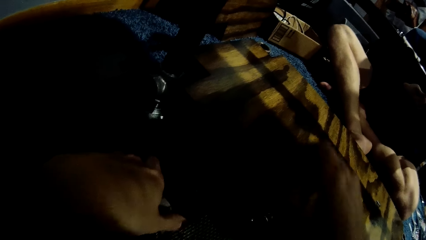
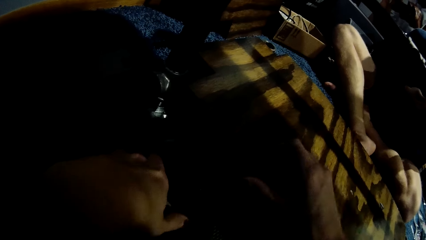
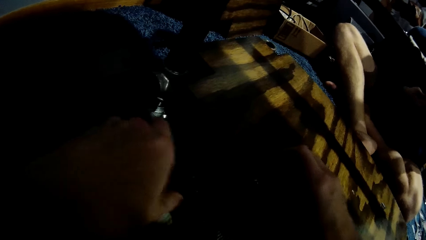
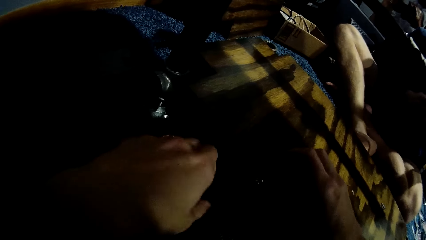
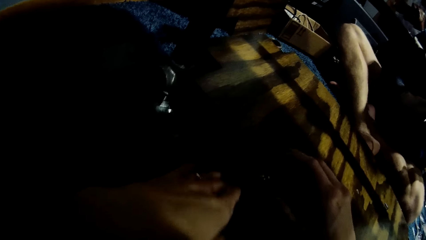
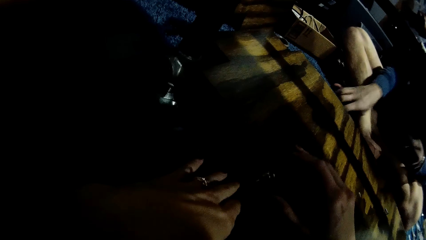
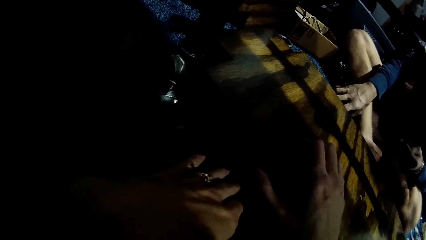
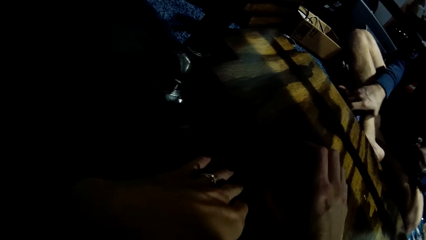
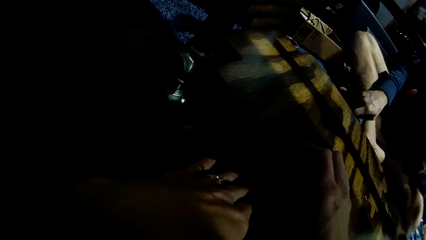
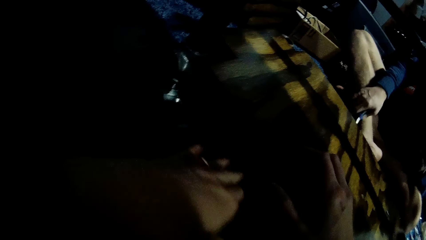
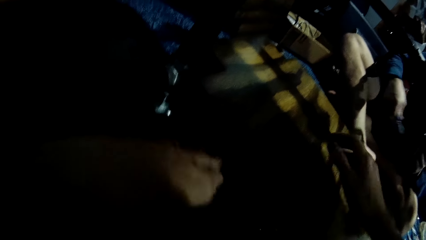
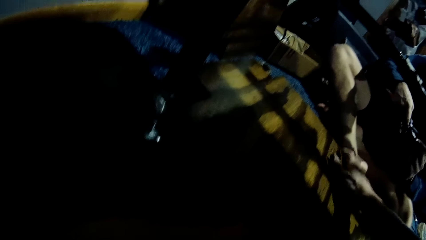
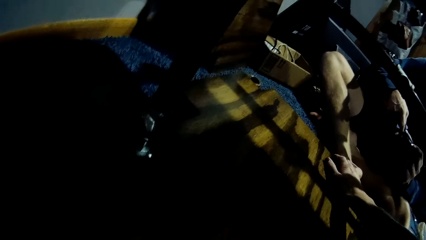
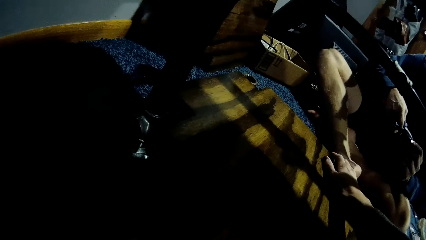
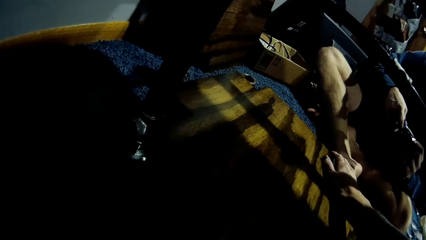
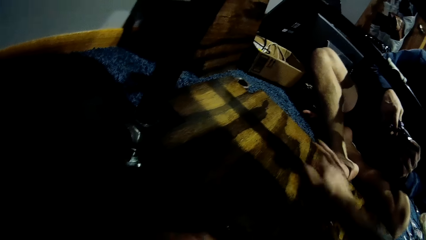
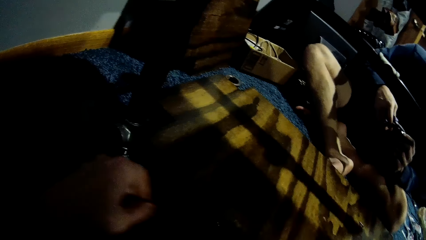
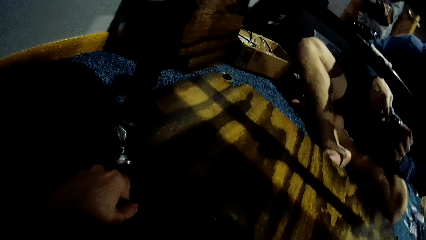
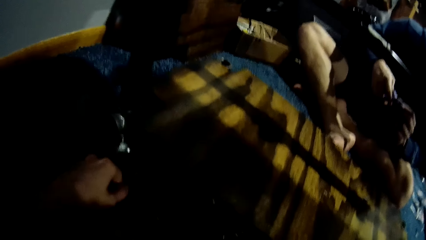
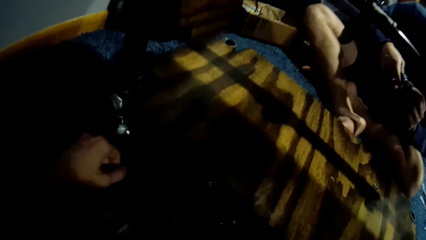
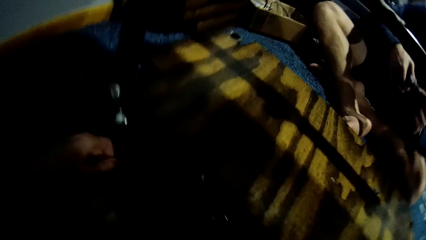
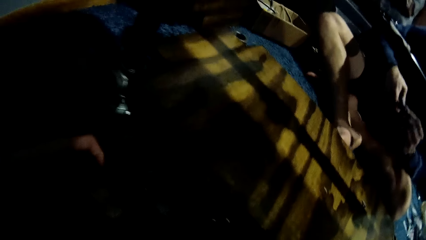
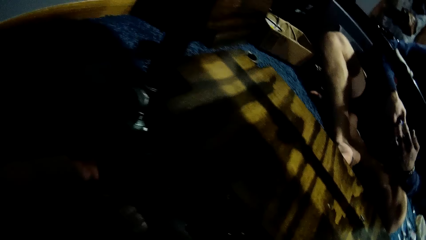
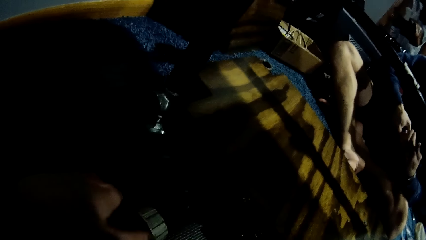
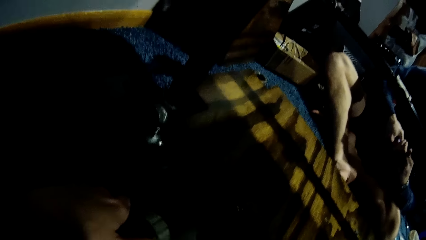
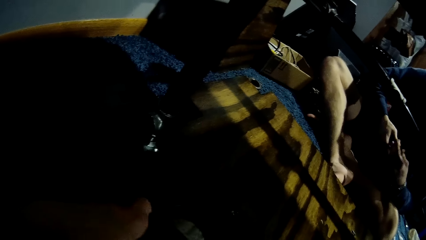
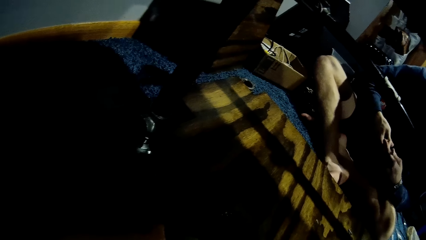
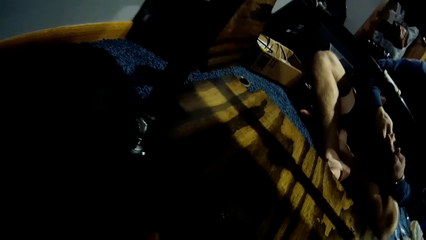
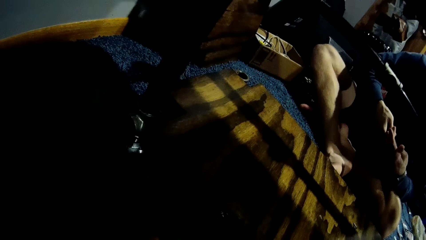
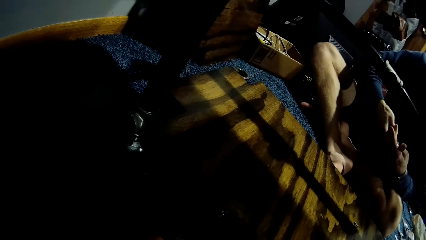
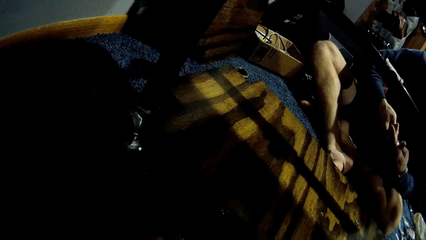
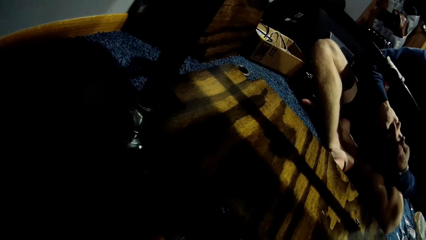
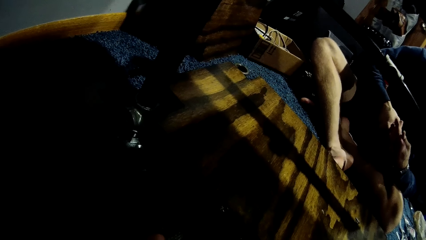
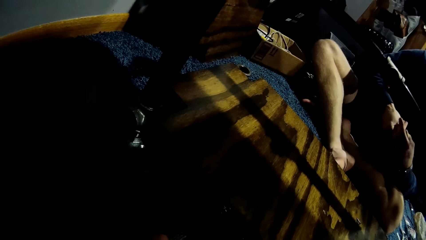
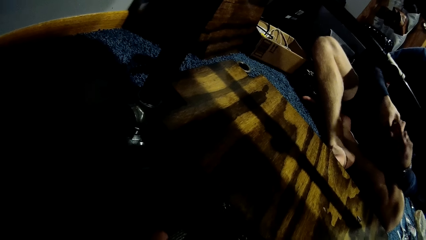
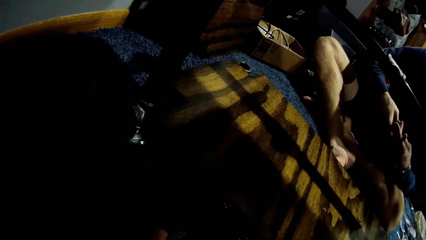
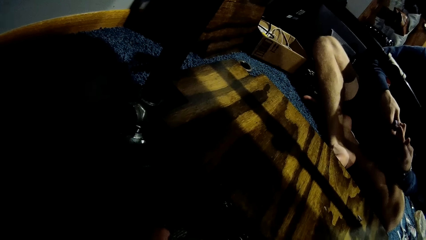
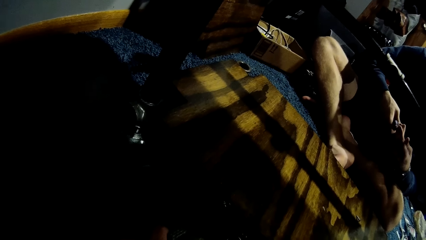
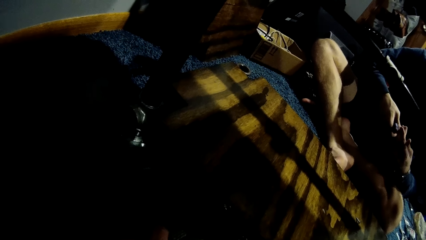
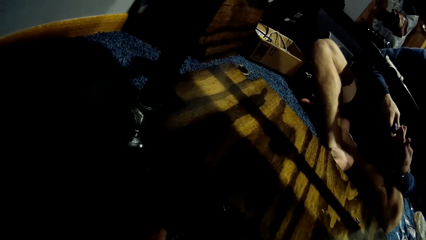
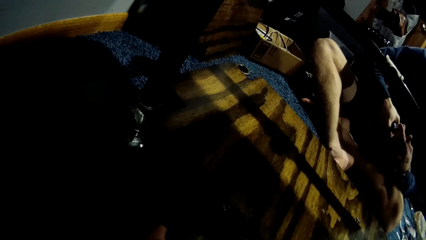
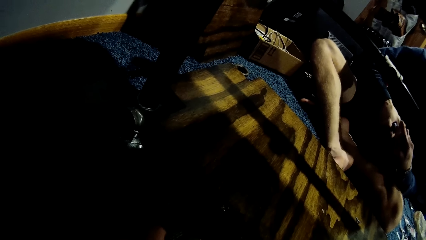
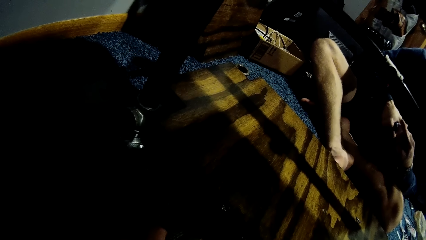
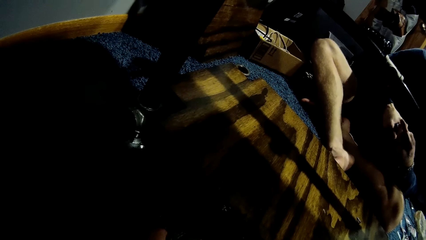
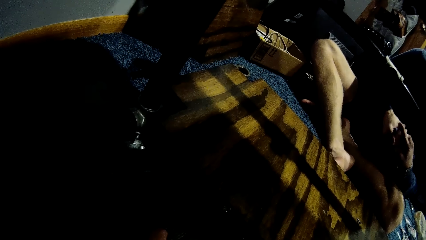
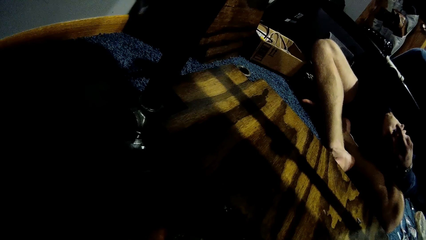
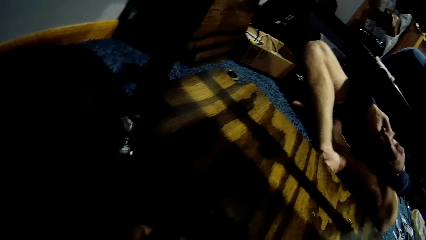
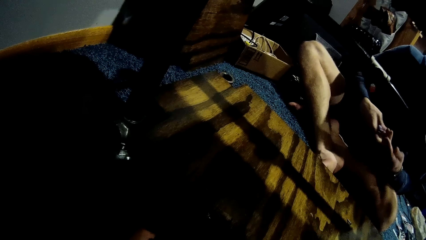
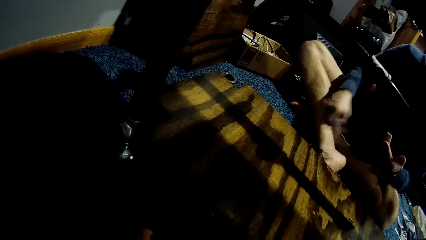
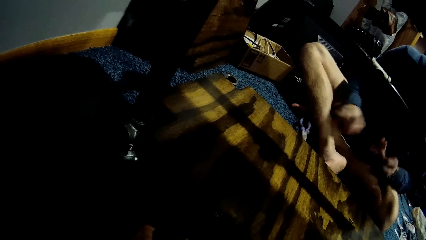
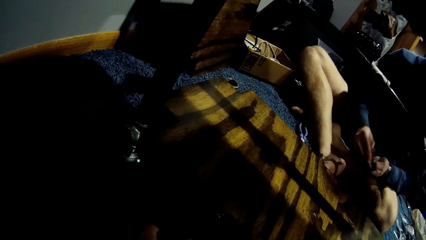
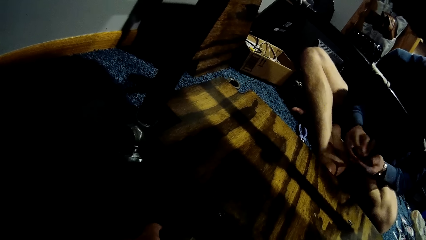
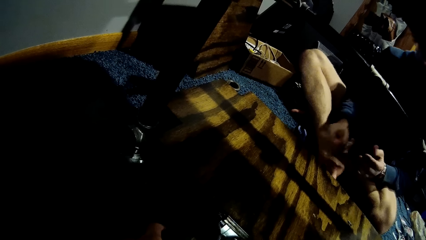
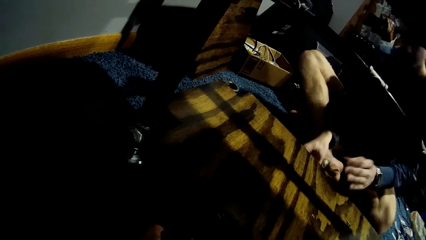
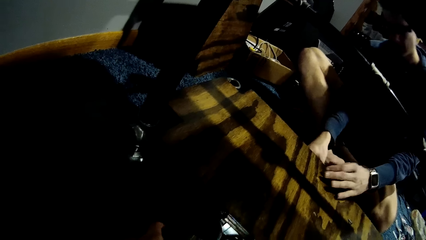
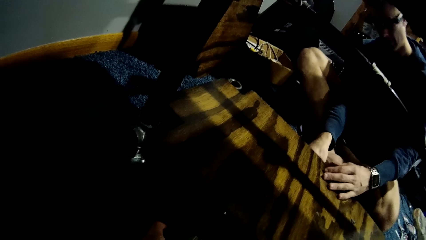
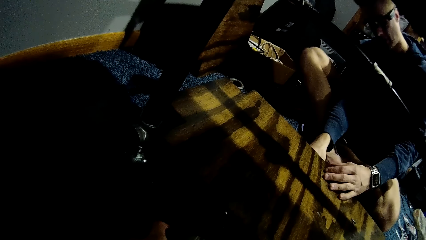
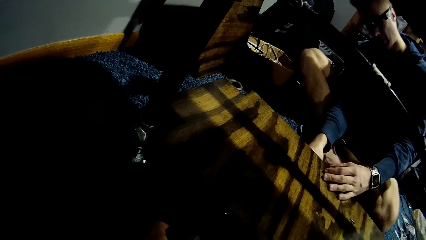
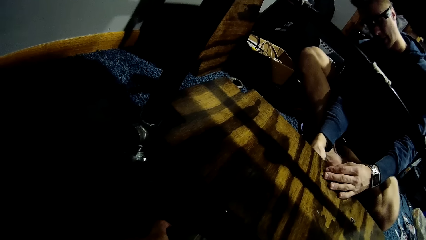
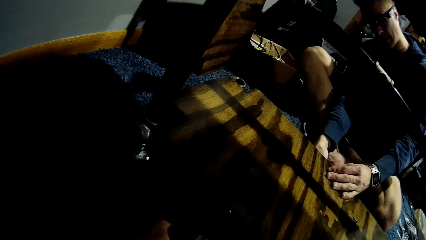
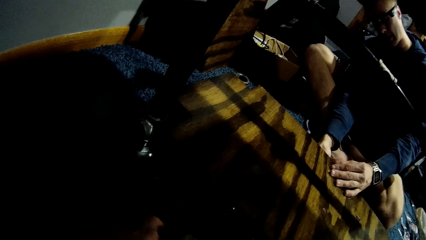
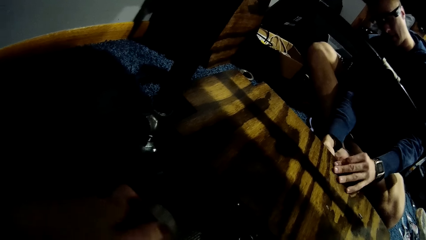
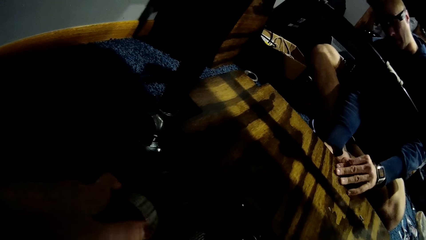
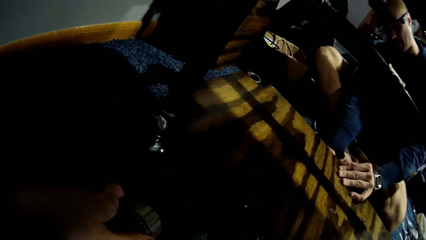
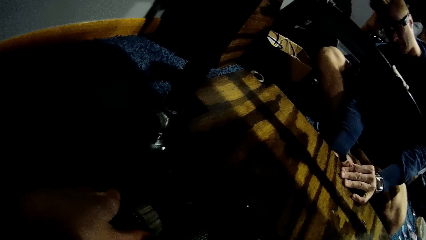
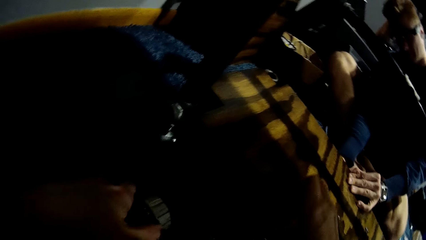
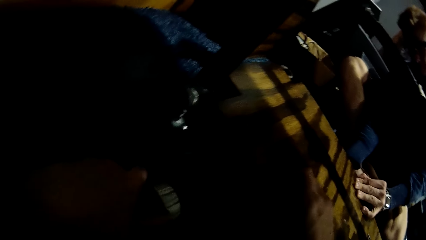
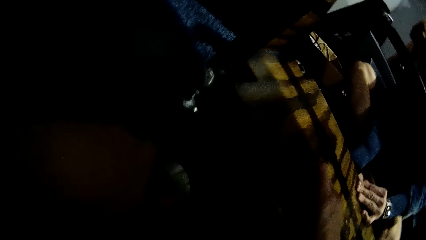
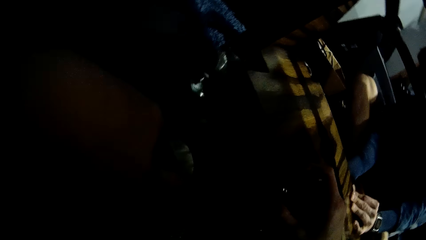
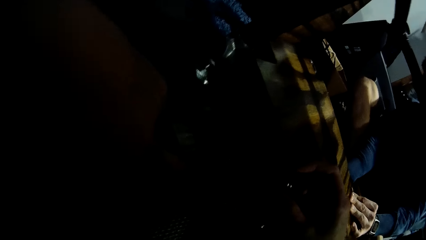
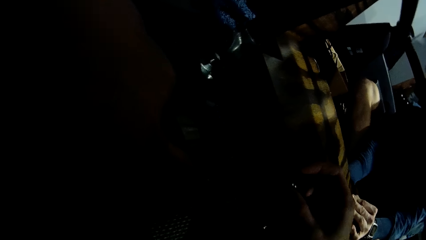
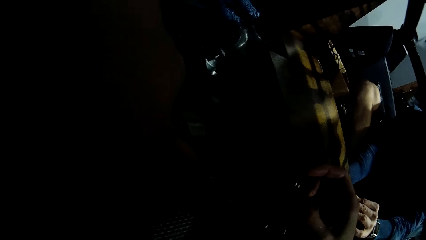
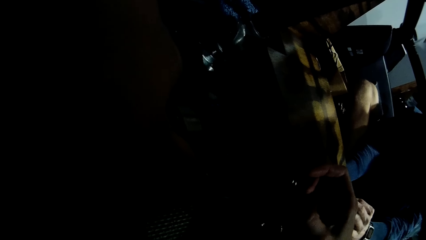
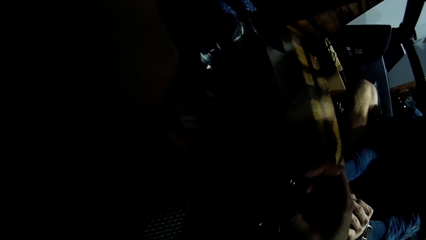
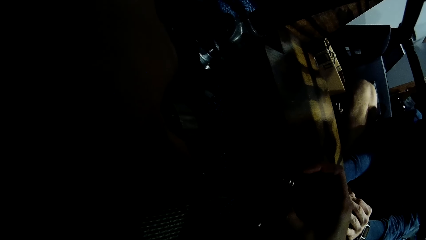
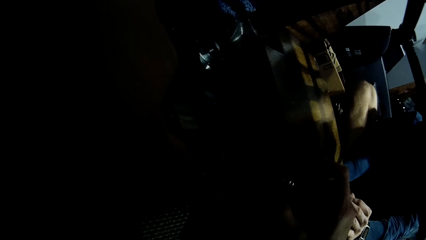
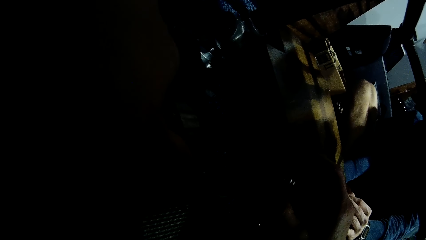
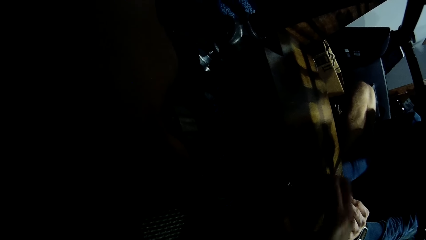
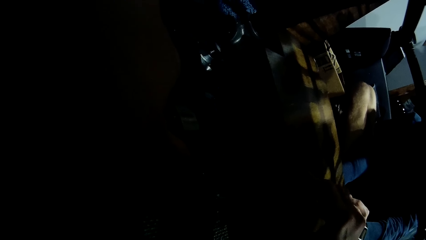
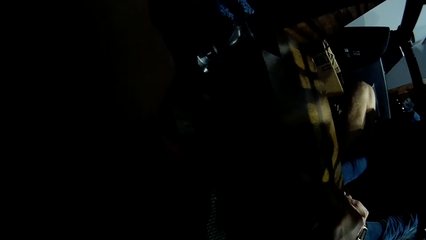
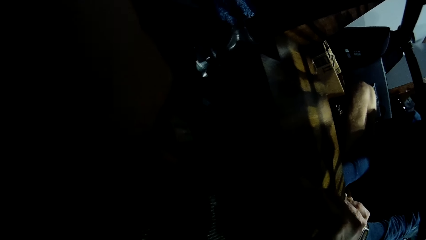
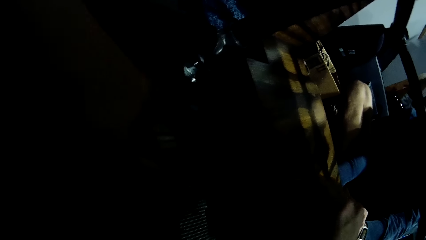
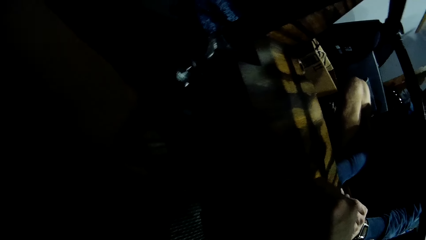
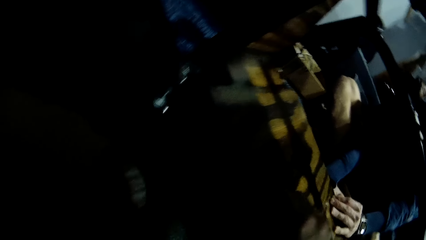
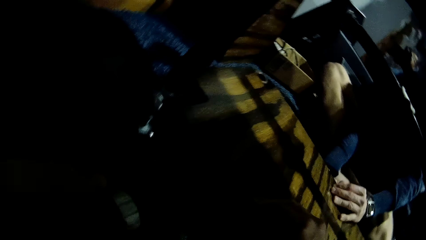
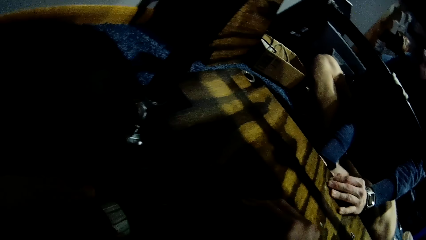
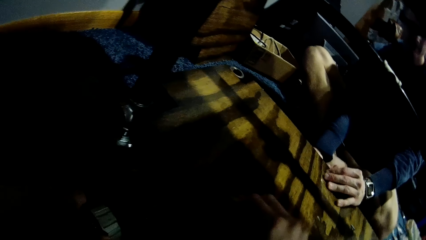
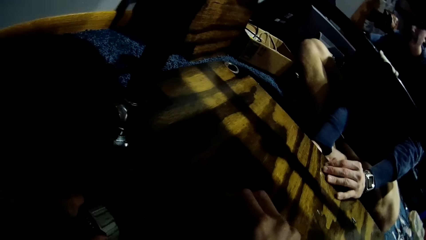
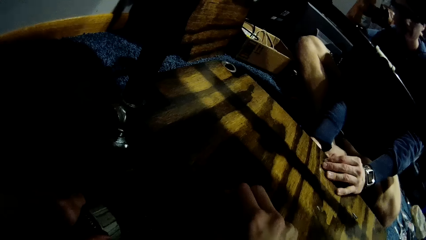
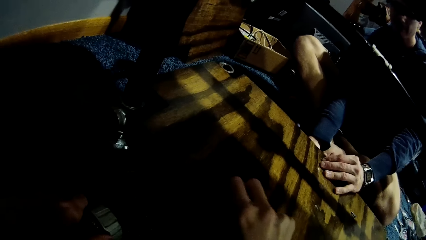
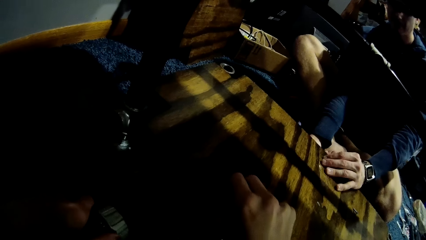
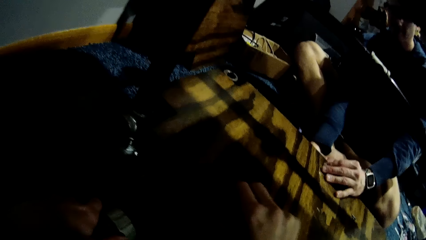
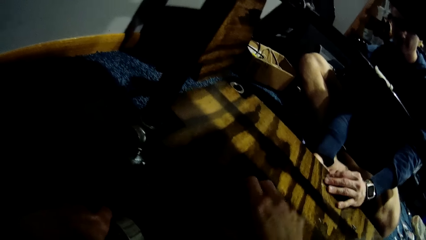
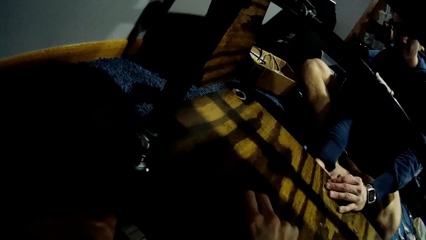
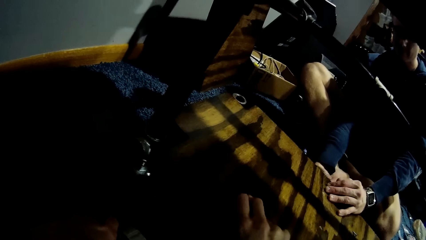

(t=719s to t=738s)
The man picks the plier from the floor with his right hand and fixes the fourth metal pipe with the plier in his right hand. The camera wearer examines the cardboard. The man repairs the hinge, drops the plier on the floor with his right hand, fixes the hinge, and places the fourth metal pipe on the wood on the car lift with his left hand. The camera wearer adjusts the knob.
